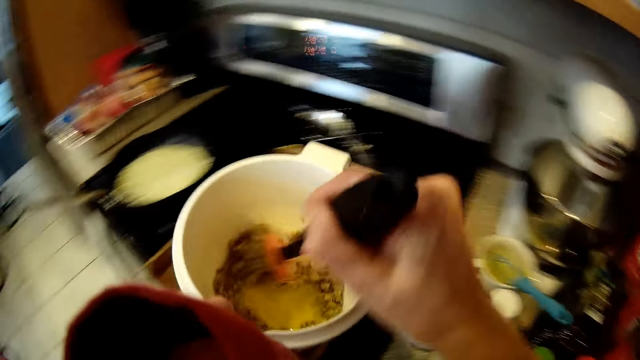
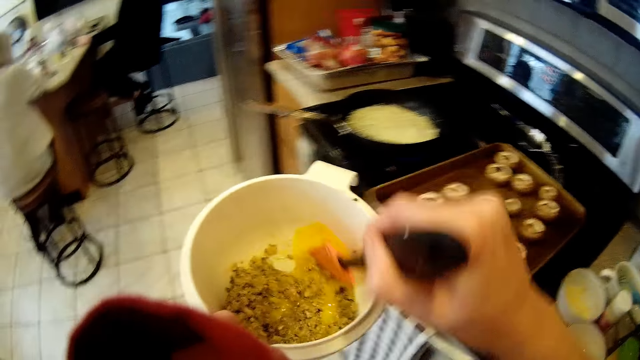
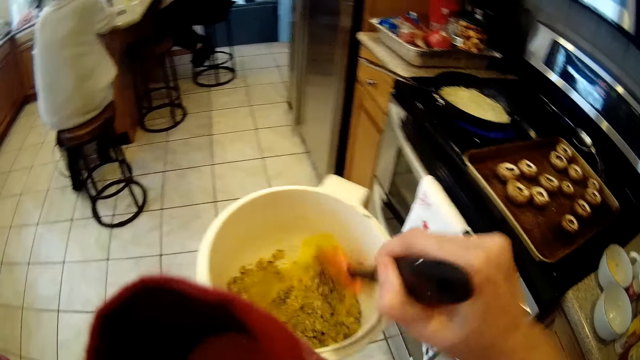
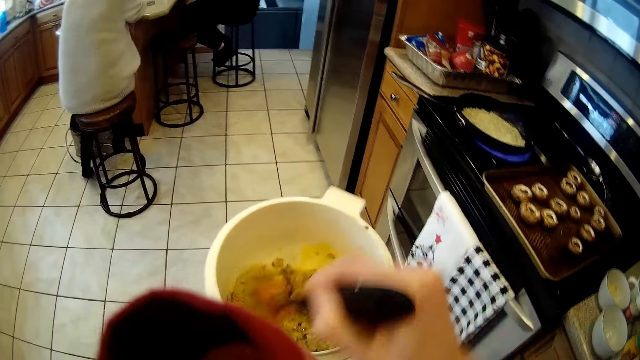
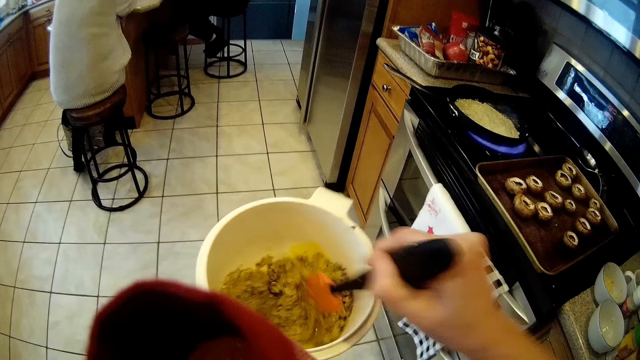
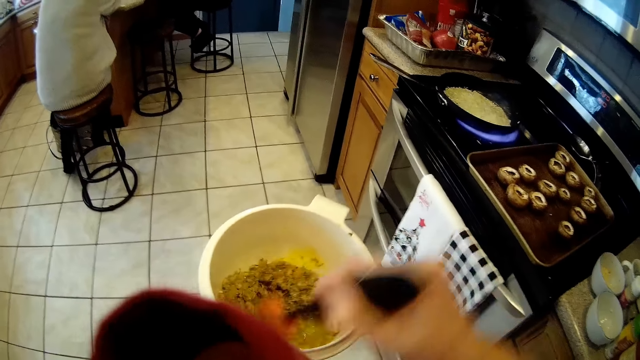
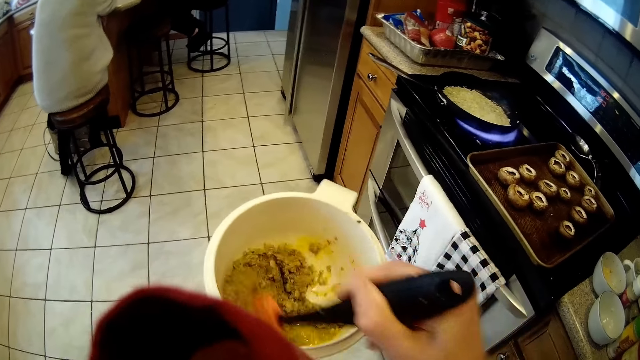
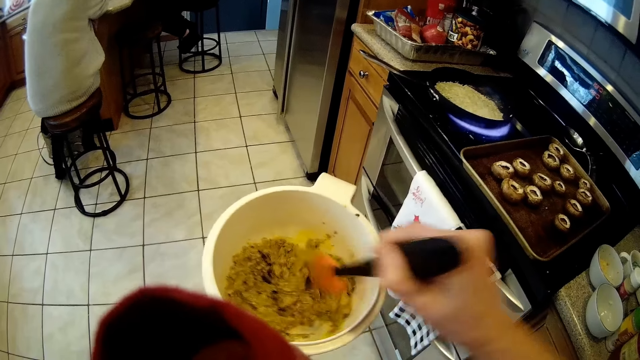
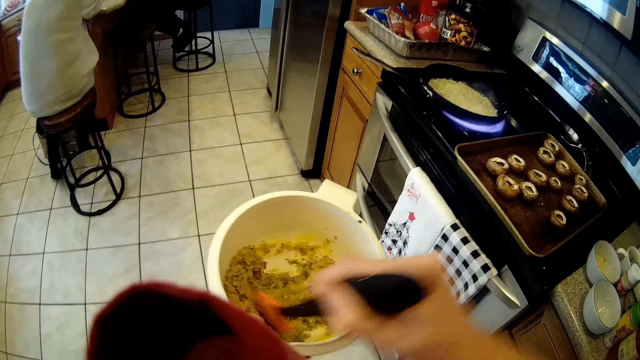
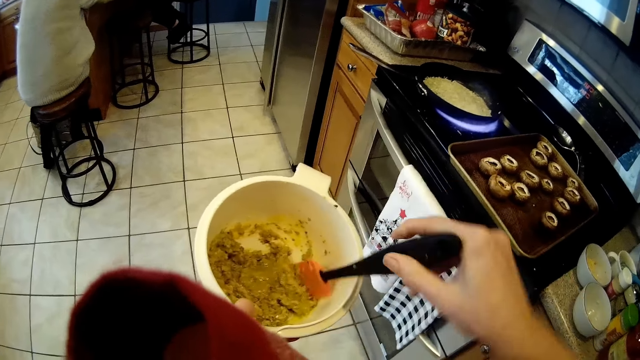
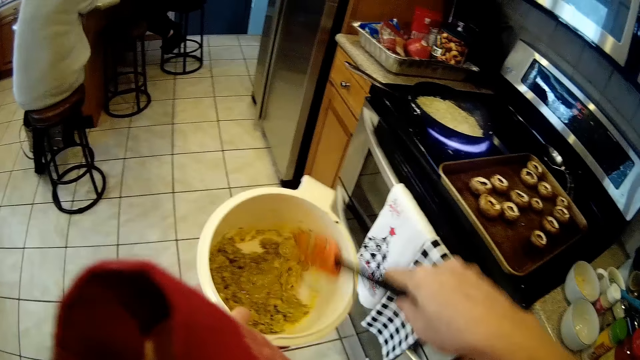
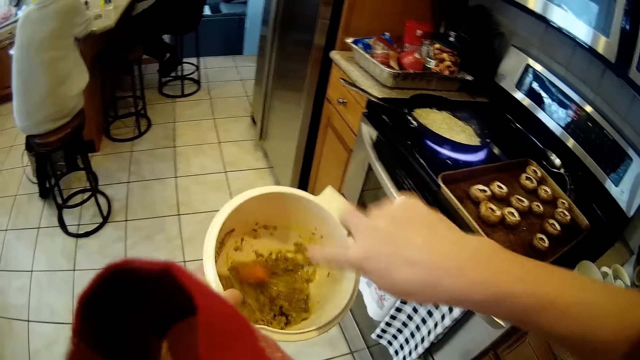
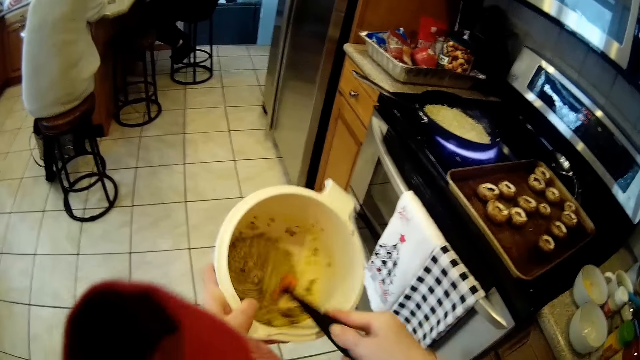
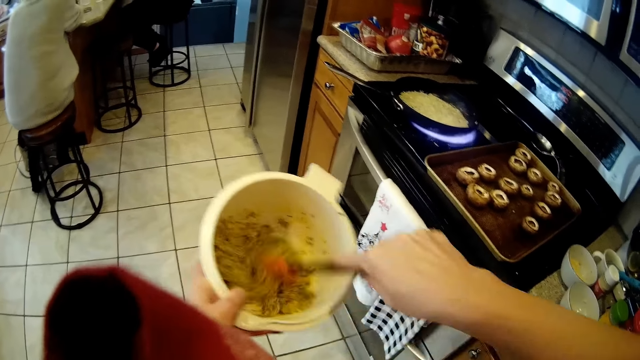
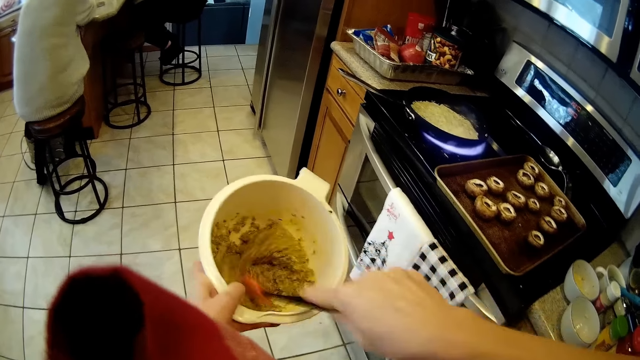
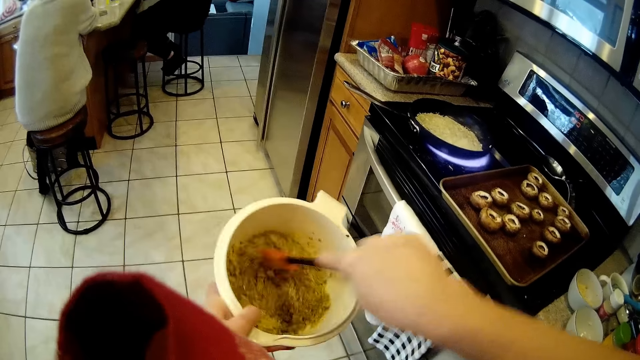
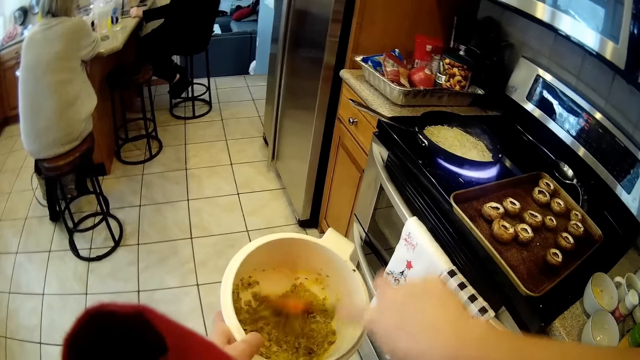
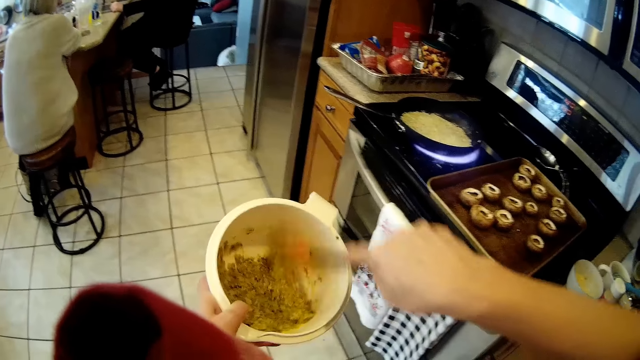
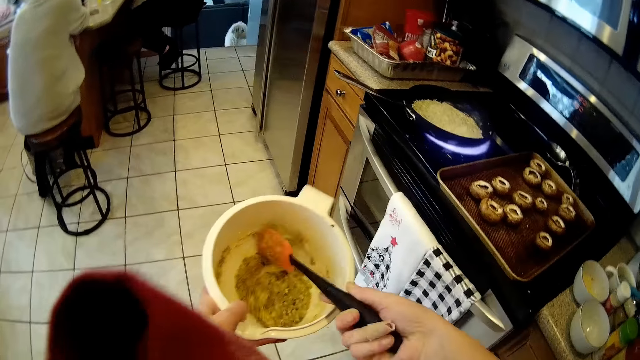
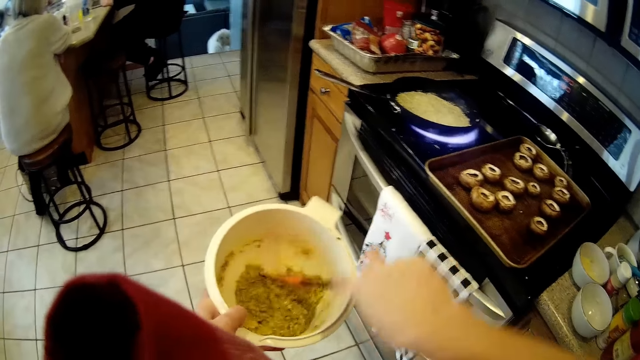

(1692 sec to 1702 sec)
The camera wearer stirs the nuts in the bowl with the spoon in her right hand.

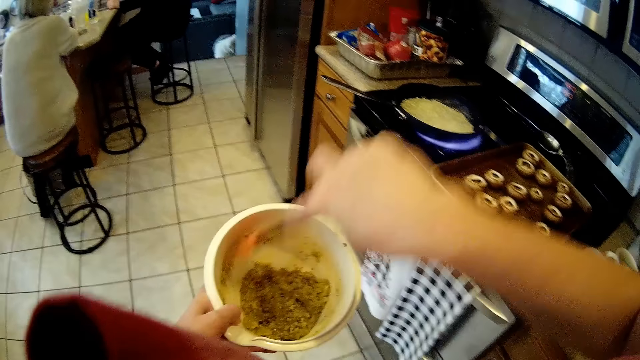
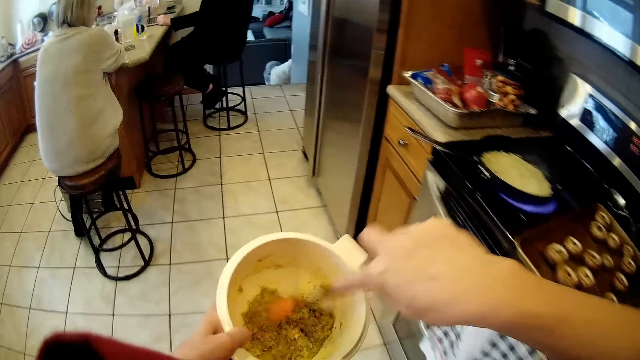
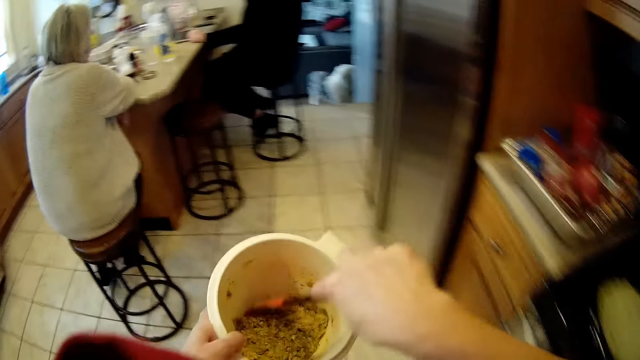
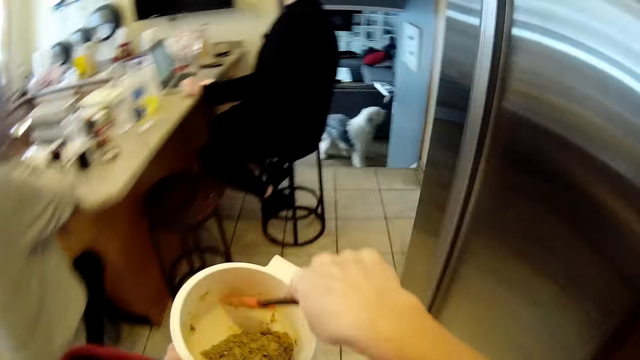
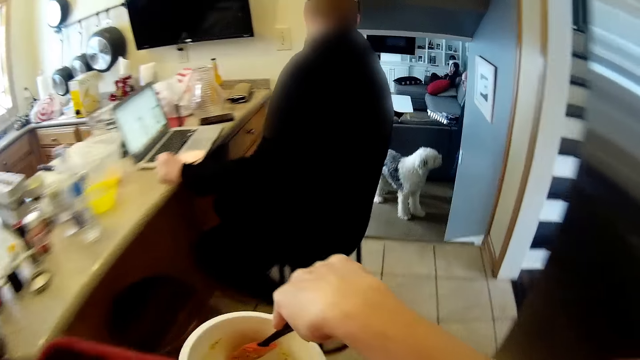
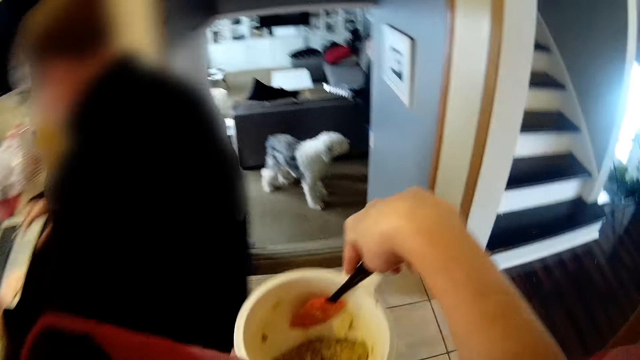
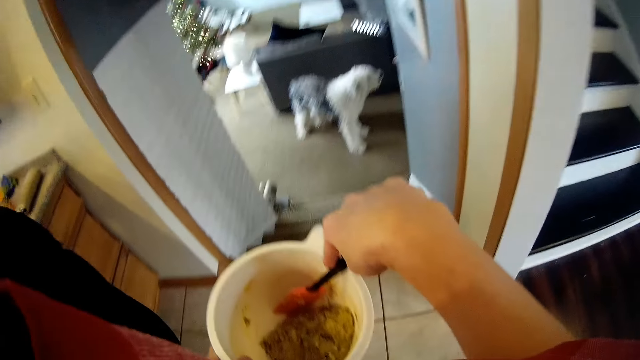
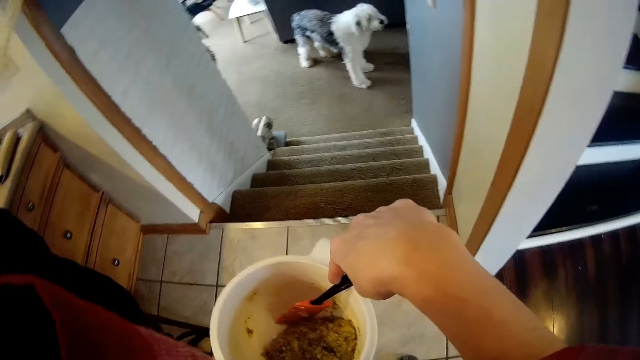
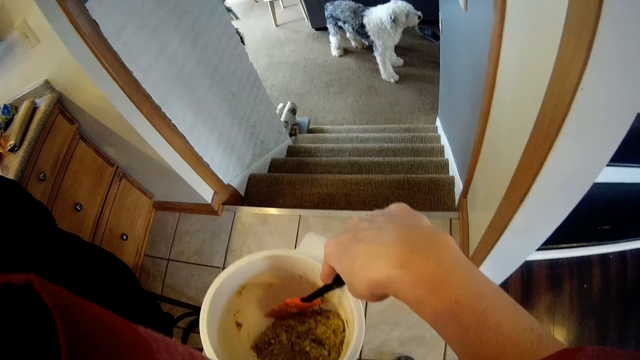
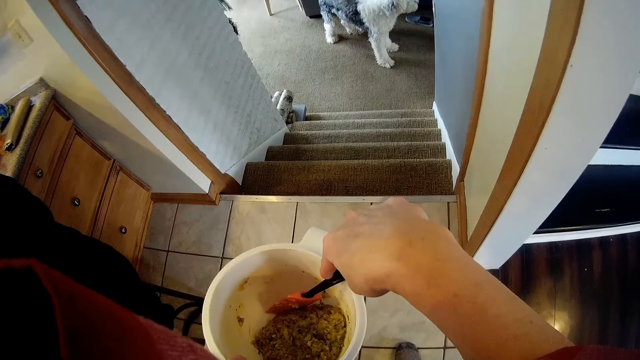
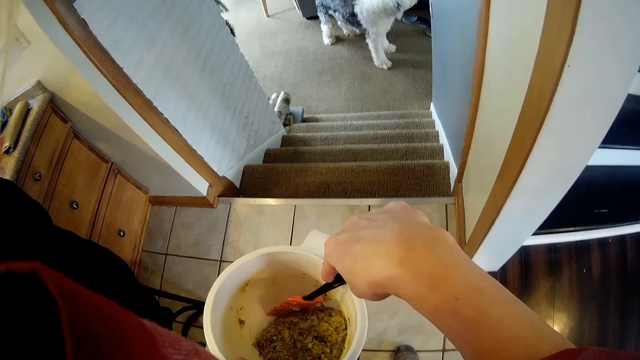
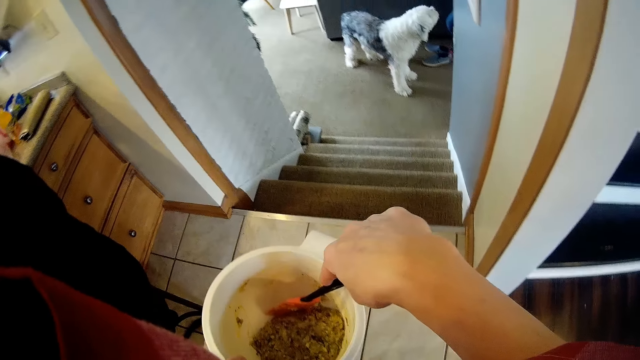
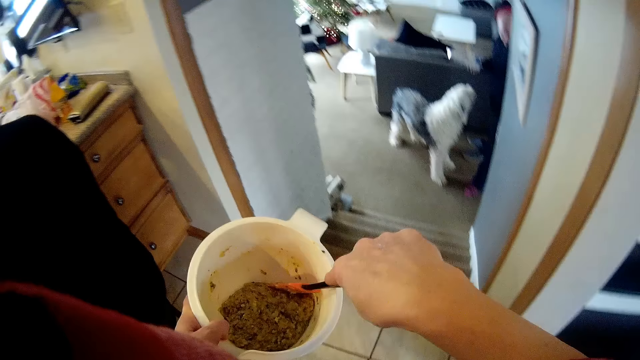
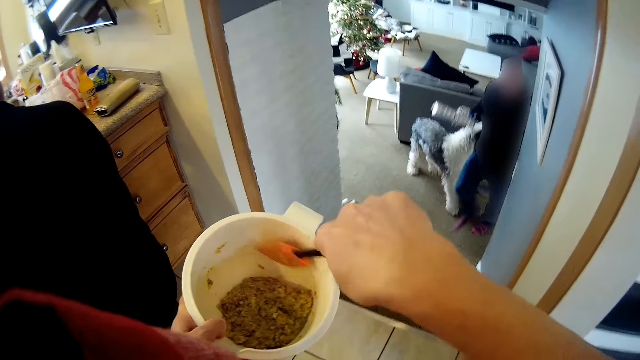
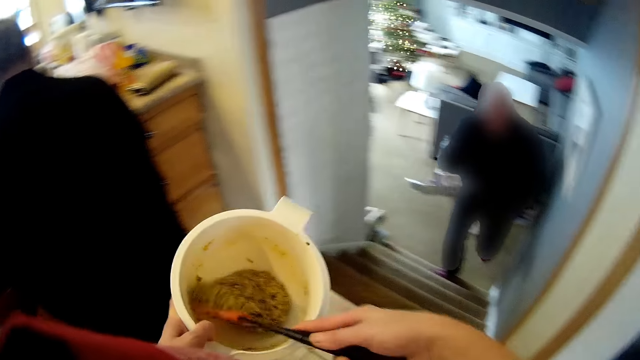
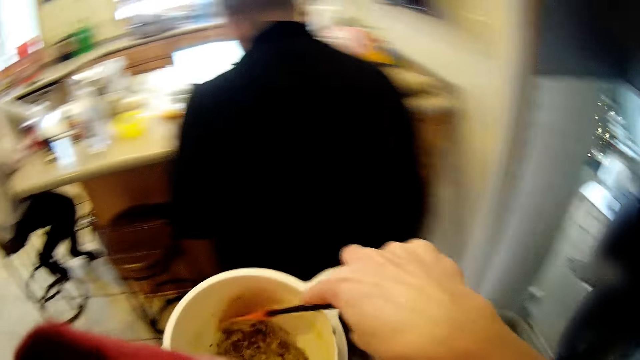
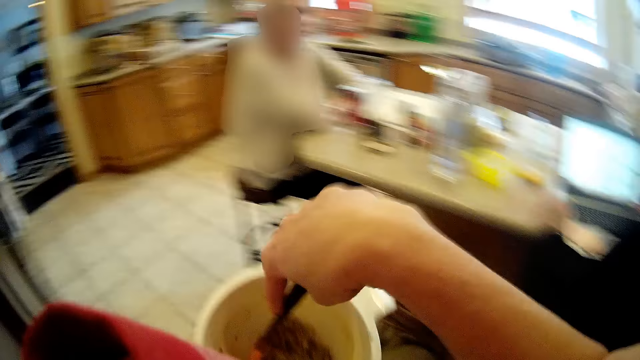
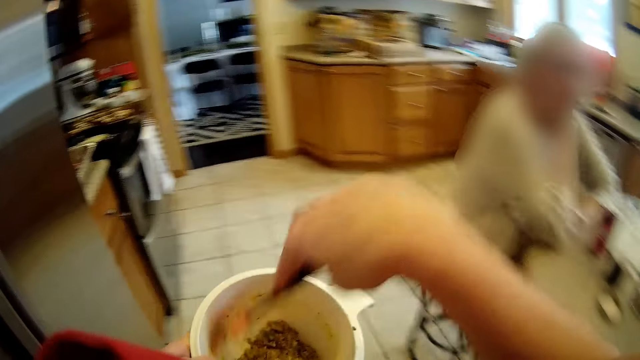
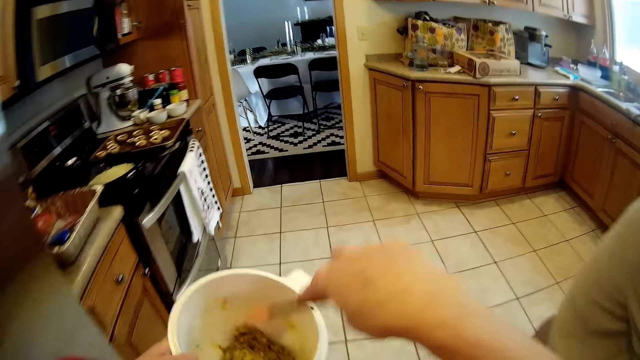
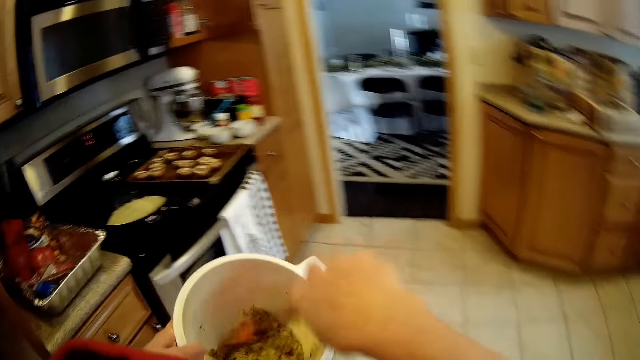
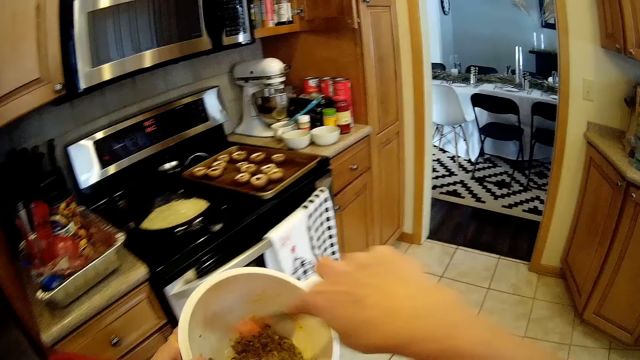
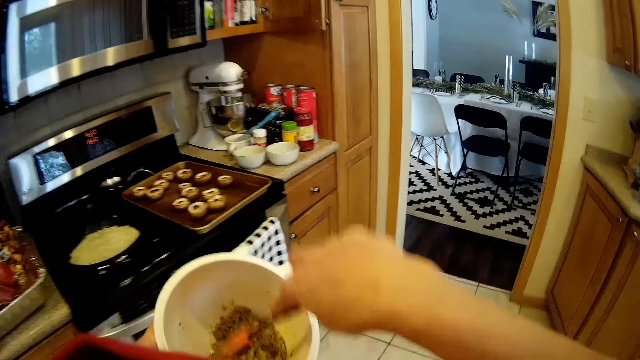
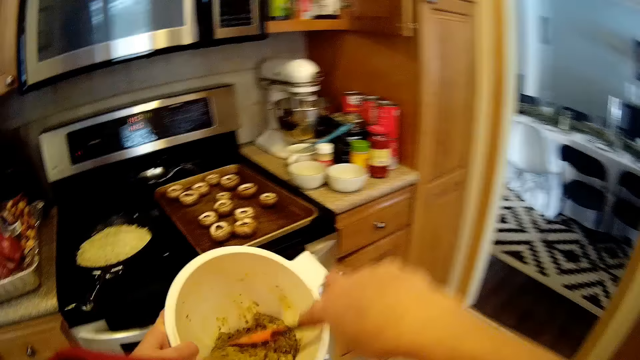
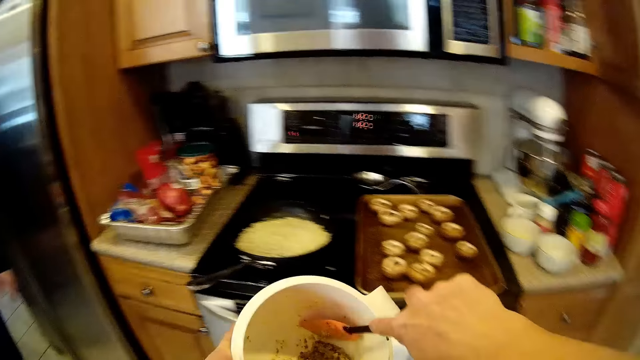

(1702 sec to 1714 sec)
The camera wearer walks by a man. They talk to someone to the other room. Another man walks up the stairs.
